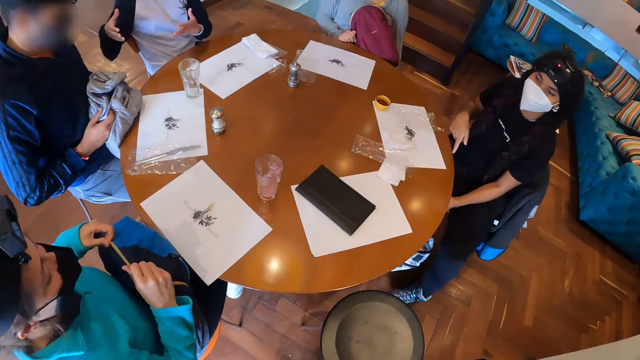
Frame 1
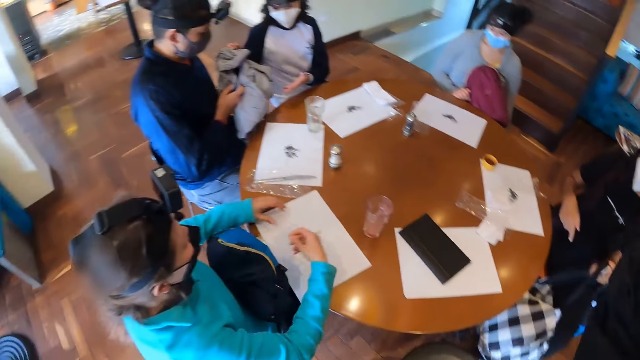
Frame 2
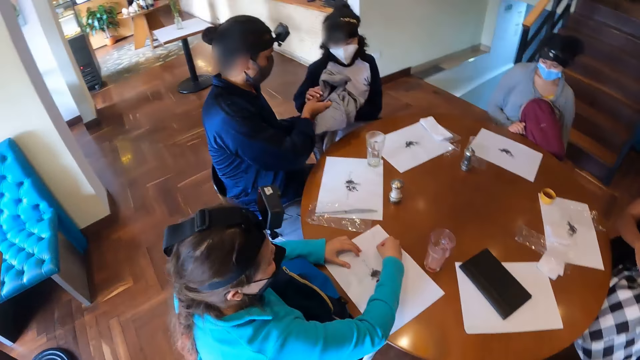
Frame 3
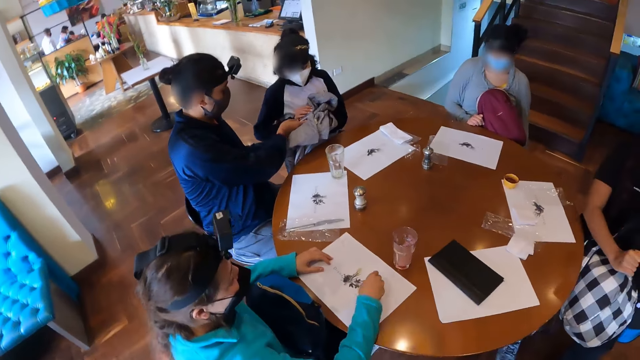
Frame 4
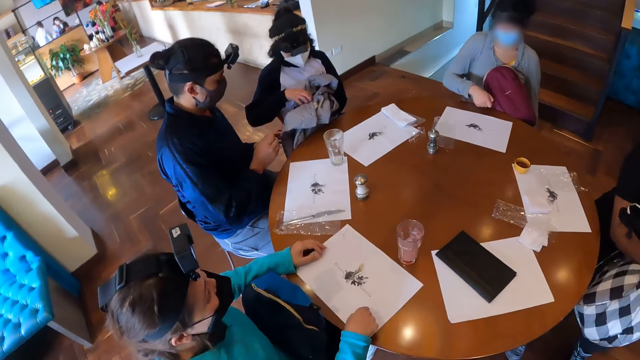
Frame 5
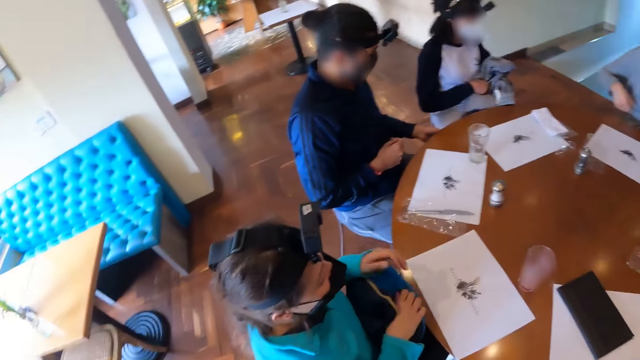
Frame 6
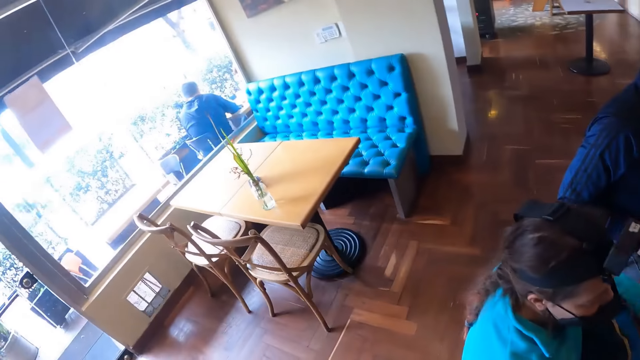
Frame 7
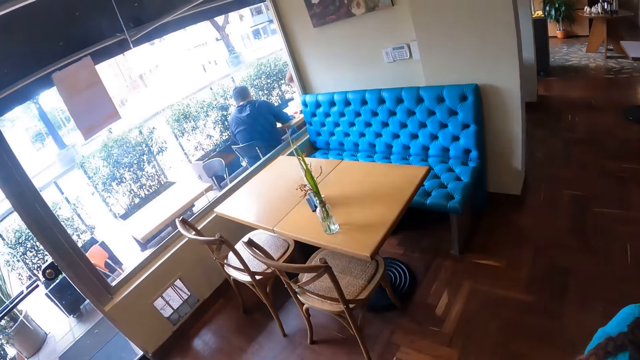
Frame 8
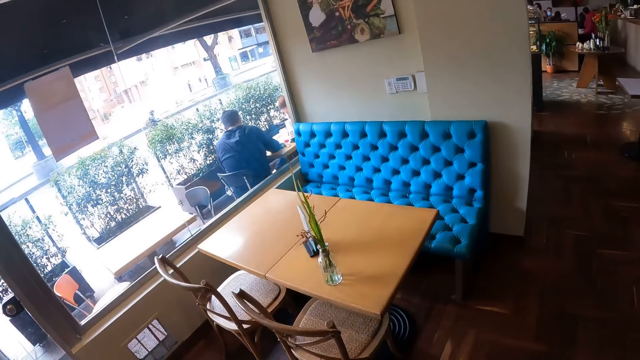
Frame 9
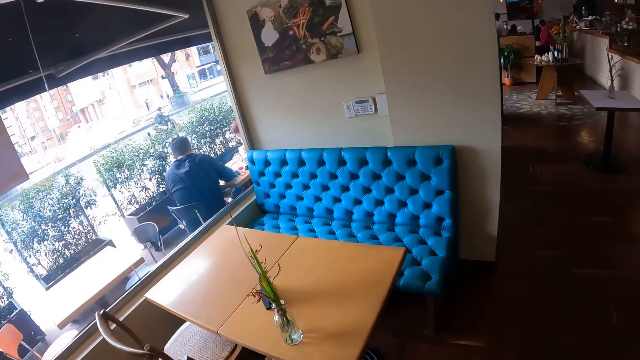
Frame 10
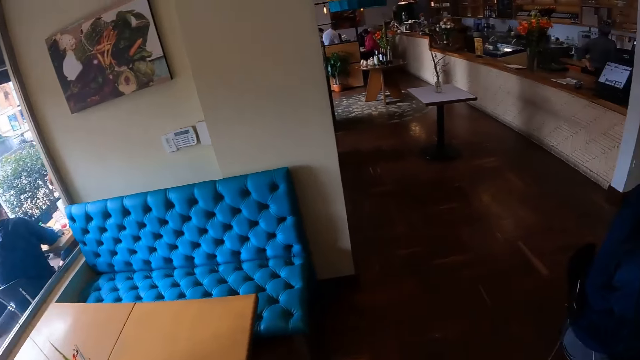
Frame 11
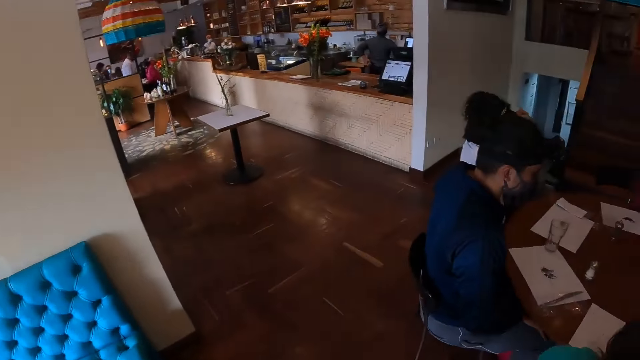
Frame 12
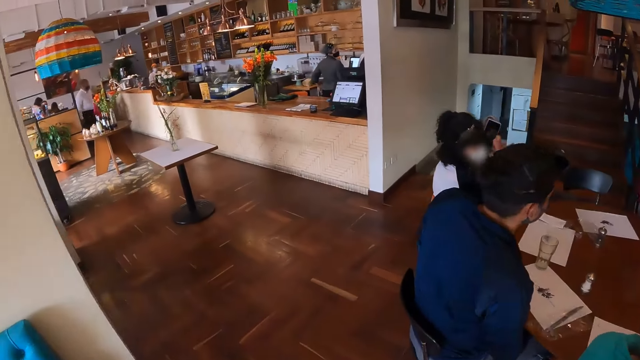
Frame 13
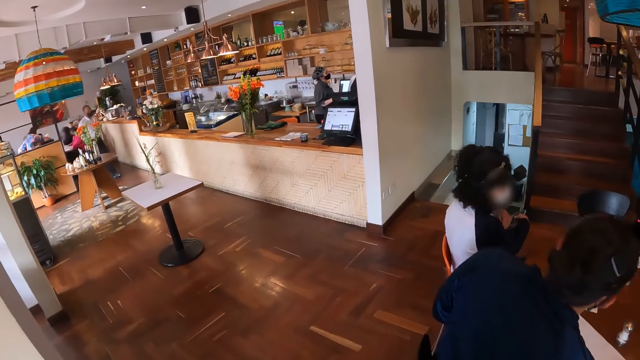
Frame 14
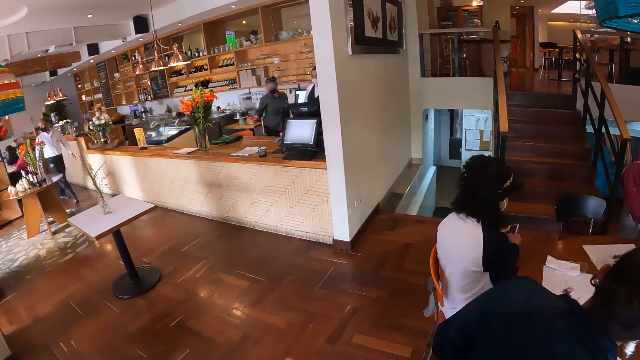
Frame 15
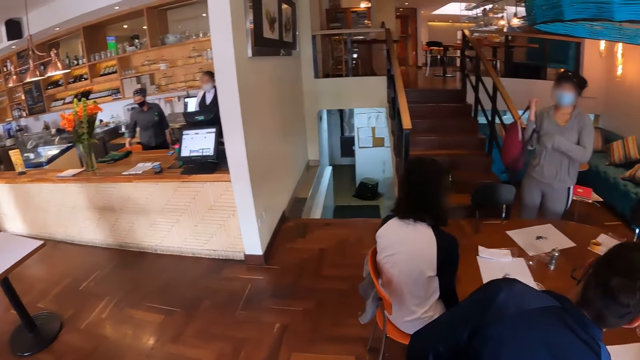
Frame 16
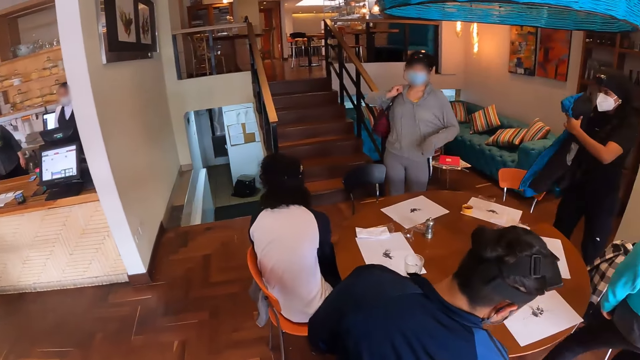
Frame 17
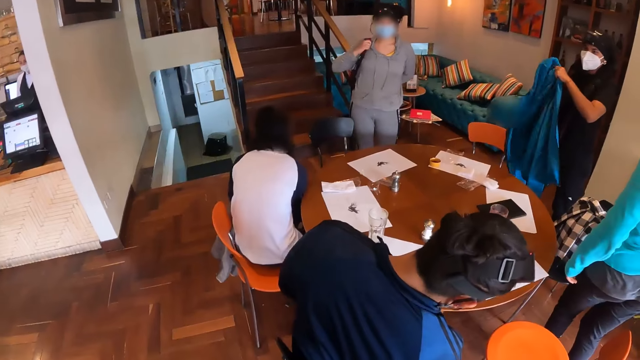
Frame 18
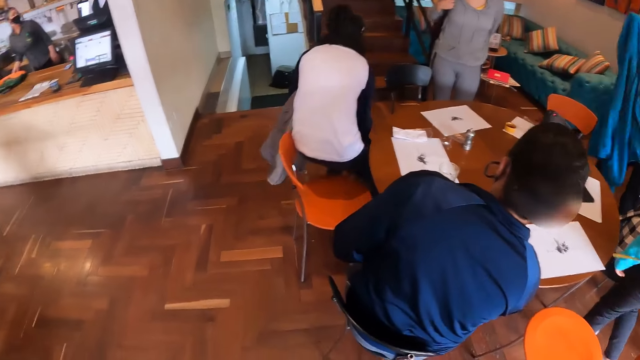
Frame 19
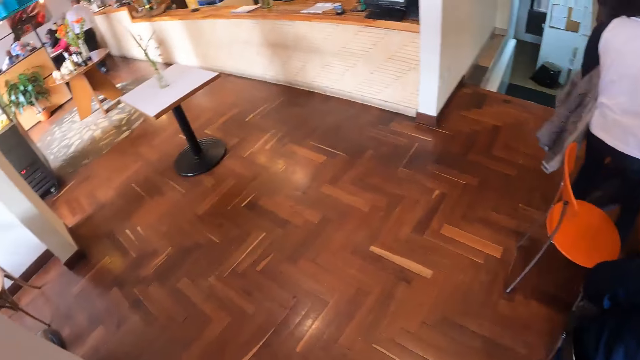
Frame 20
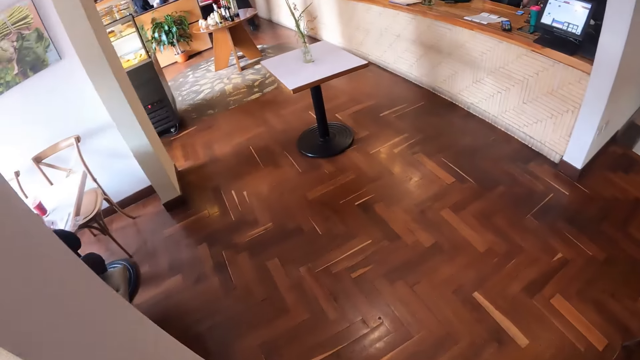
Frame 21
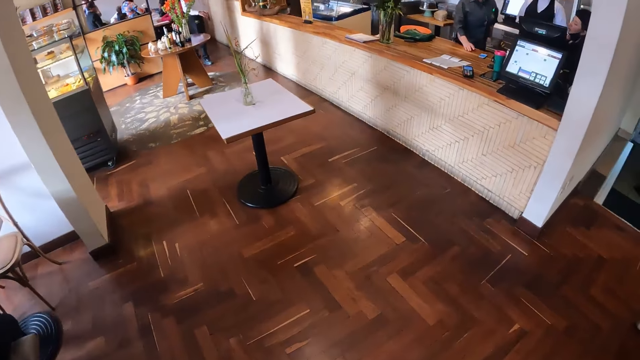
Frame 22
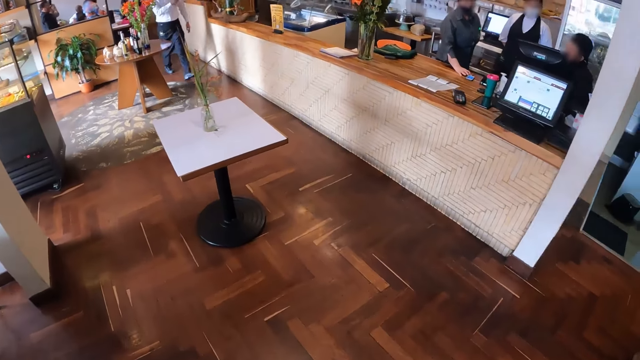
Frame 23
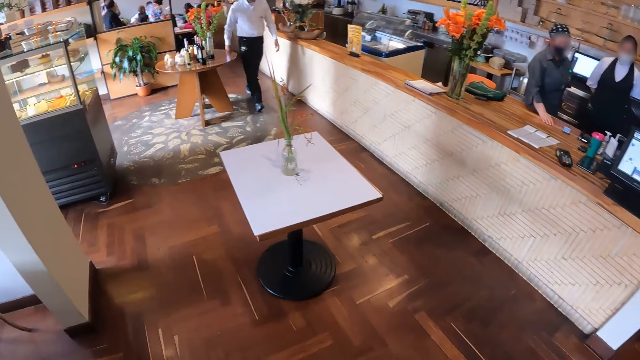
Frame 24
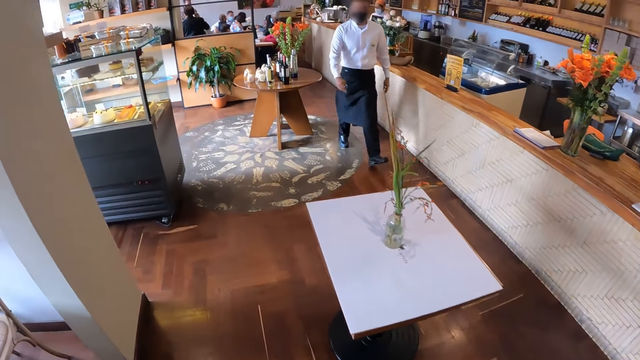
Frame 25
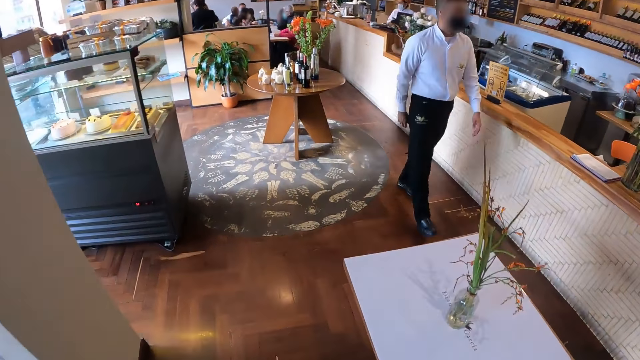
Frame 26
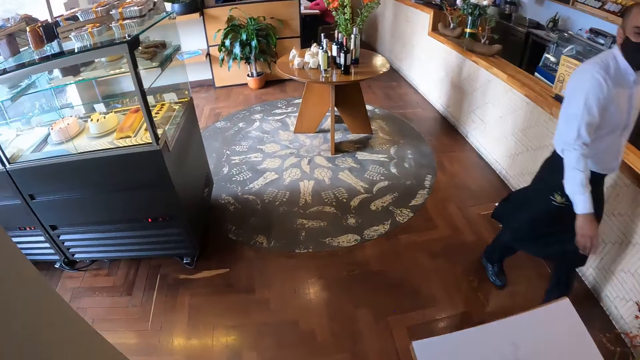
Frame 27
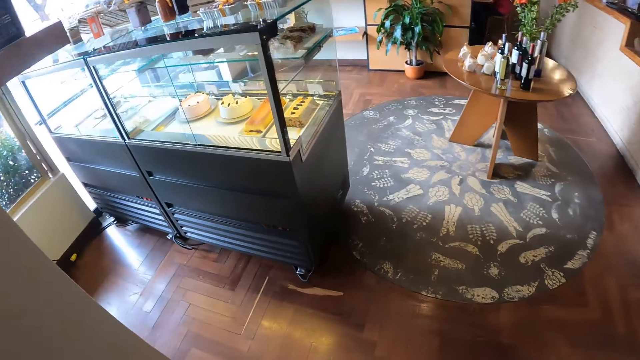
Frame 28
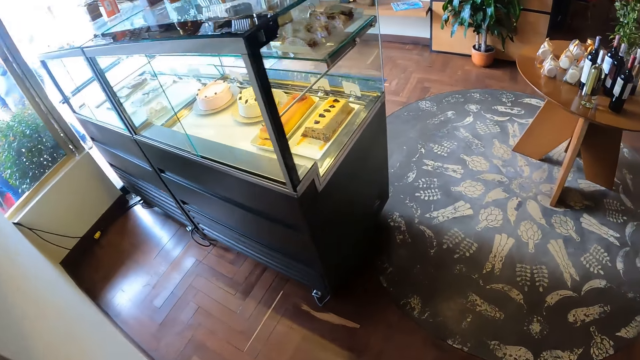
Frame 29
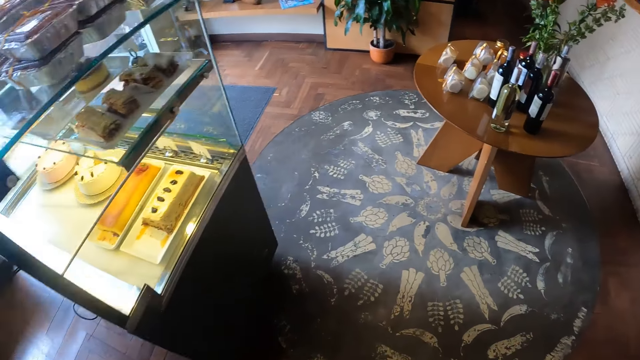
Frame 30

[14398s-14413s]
A woman interacts with another woman. The camera wearer moves around. A third woman wears a bag on her right shoulder with her right hand. The first woman wears a jacket with both hands. A fourth woman stands up from a chair. The camera wearer walks out of the restaurant.

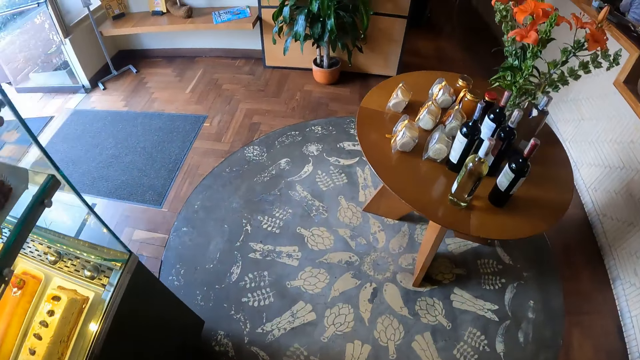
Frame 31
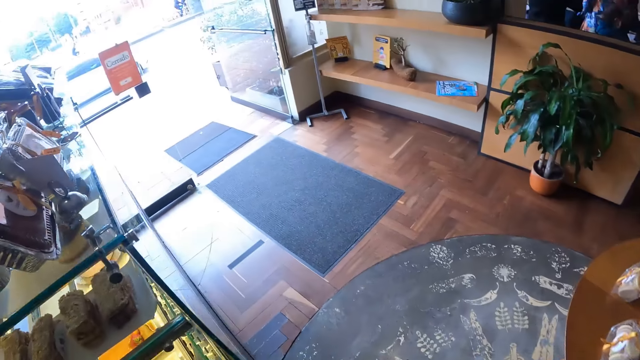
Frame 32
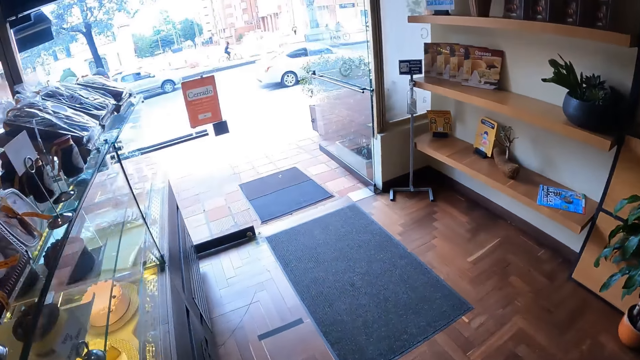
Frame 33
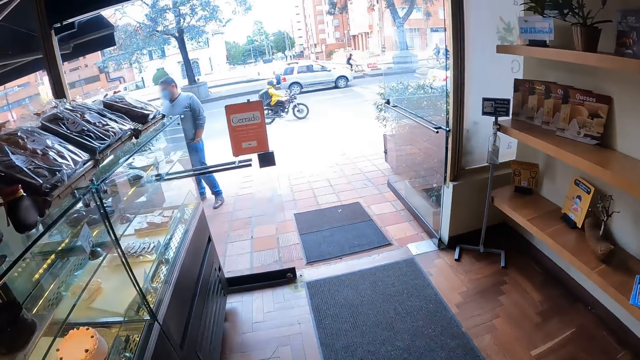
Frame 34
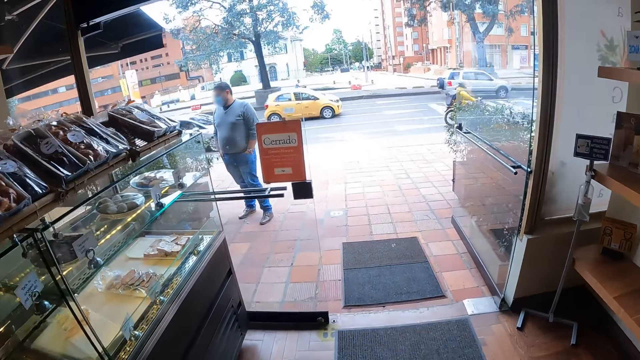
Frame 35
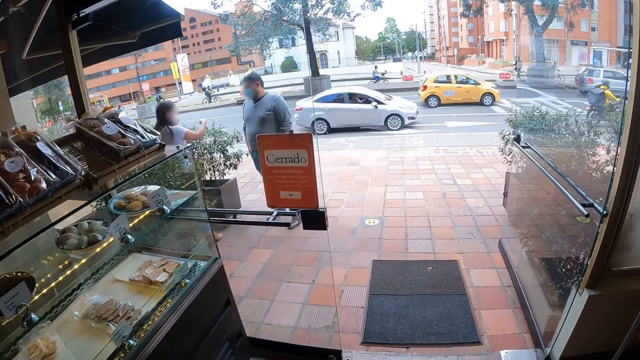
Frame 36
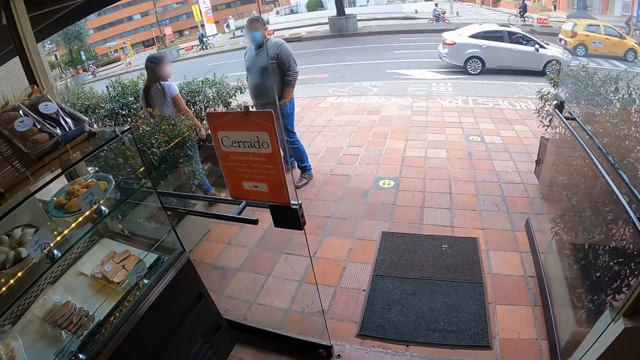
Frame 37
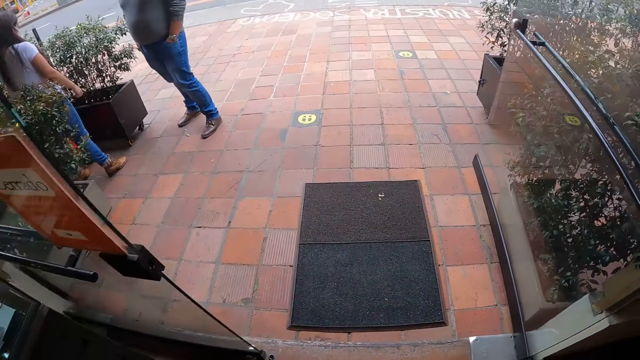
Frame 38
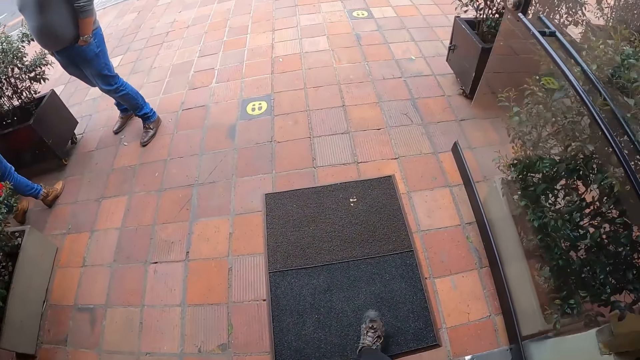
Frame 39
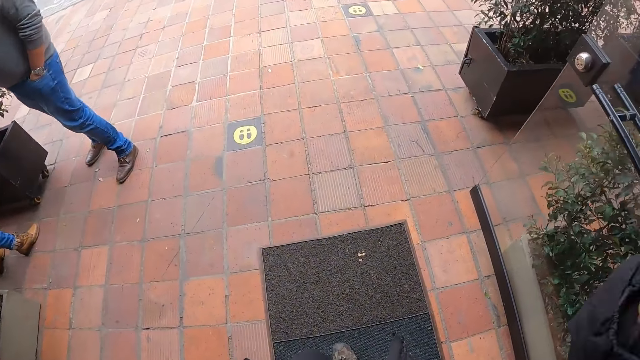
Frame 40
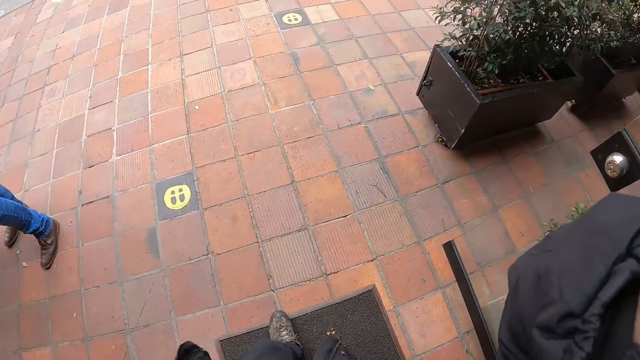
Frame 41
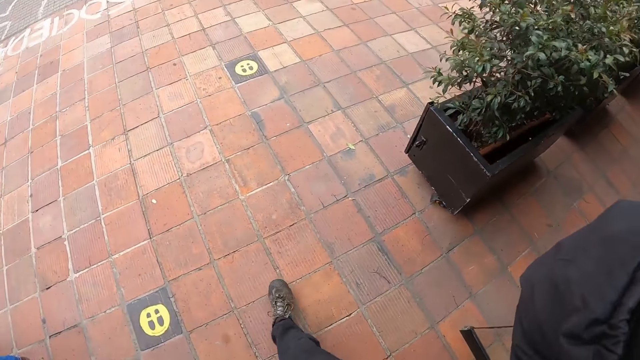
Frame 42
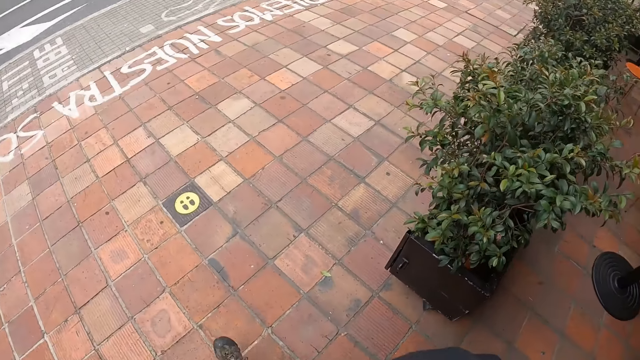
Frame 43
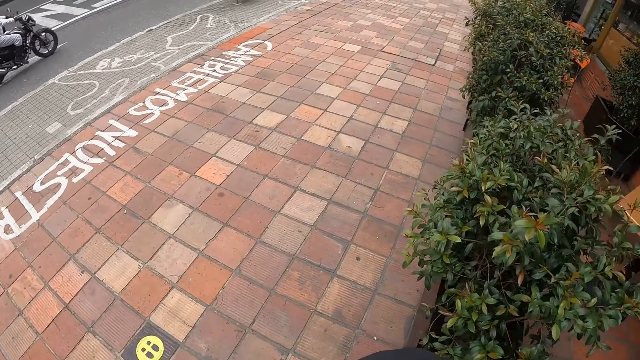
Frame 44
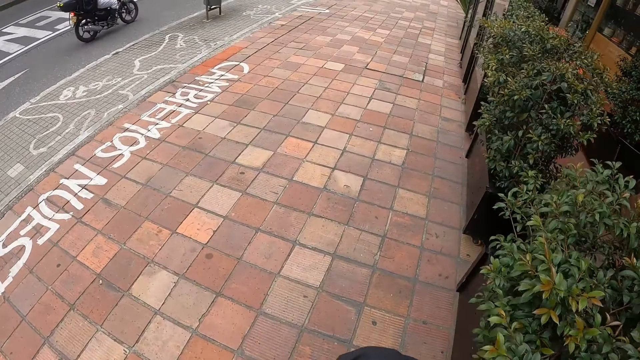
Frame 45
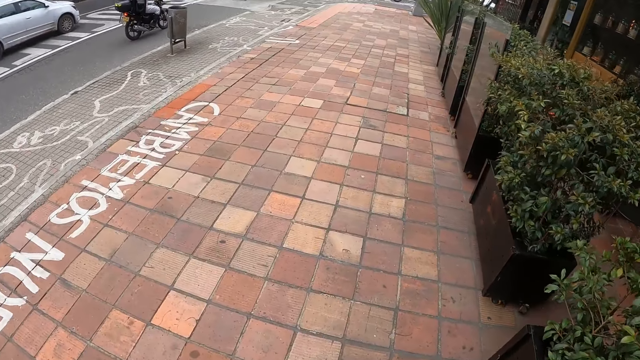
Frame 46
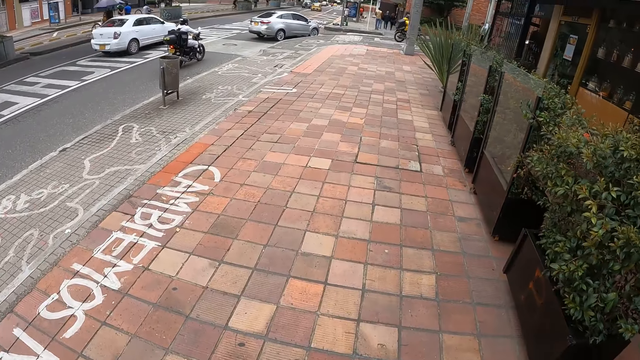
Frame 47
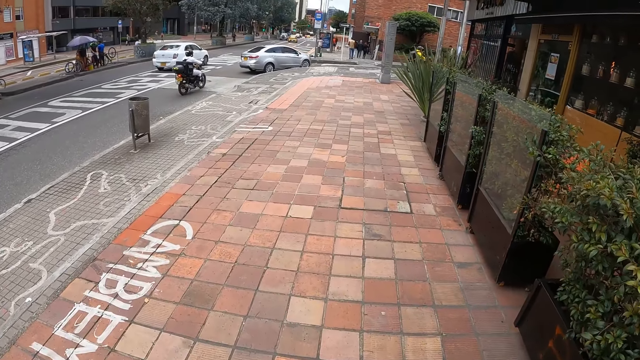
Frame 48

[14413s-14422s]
The camera wearer exits the restaurant. They walk along the road.
